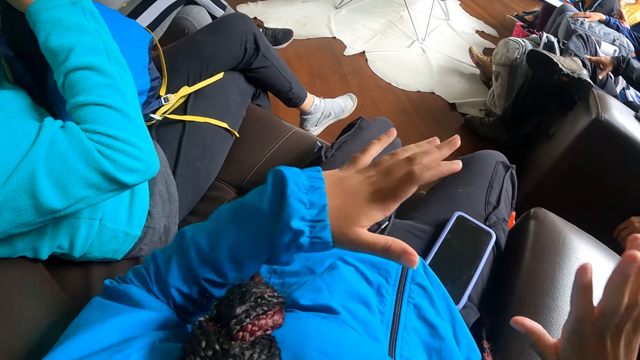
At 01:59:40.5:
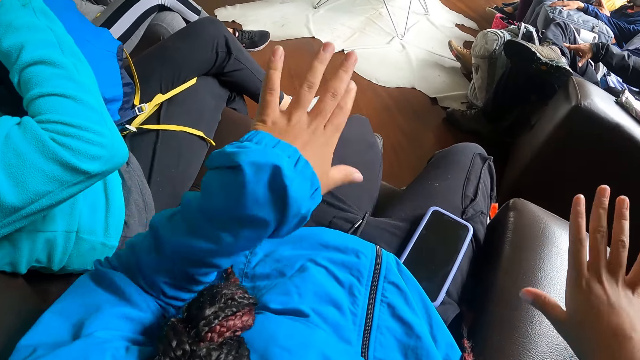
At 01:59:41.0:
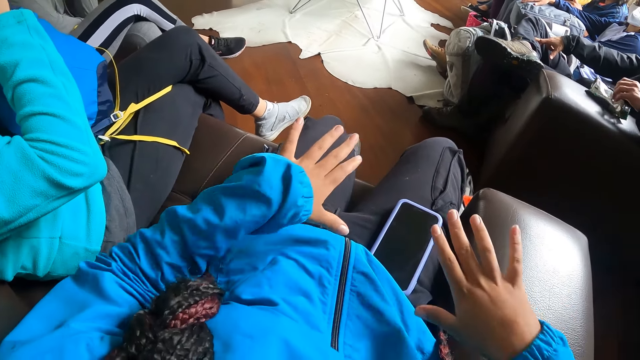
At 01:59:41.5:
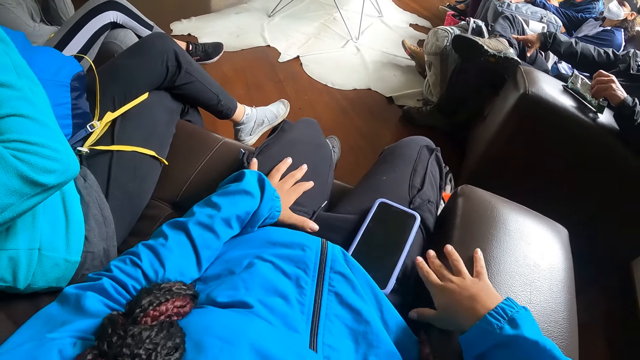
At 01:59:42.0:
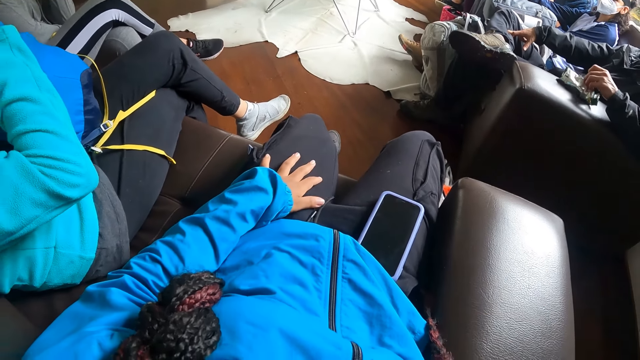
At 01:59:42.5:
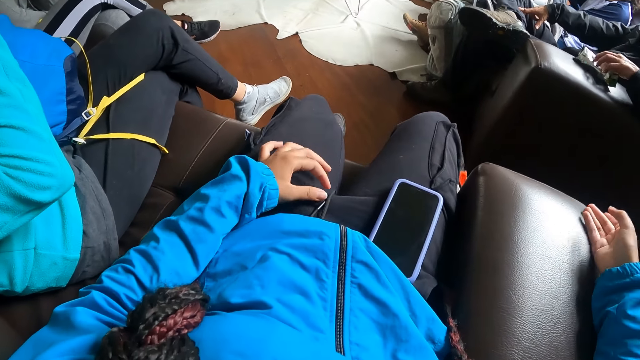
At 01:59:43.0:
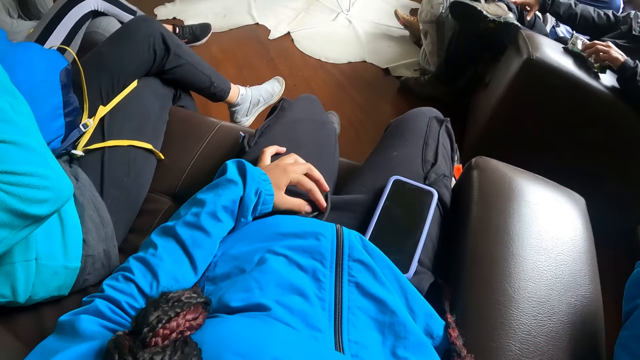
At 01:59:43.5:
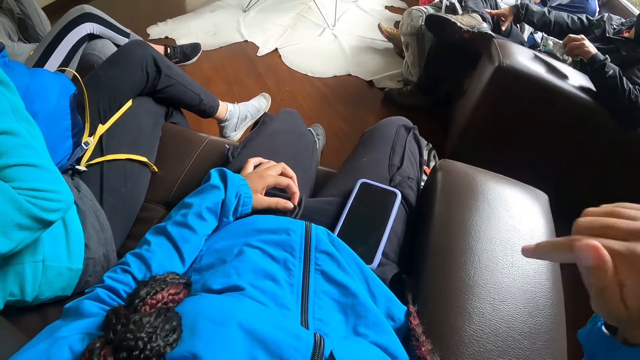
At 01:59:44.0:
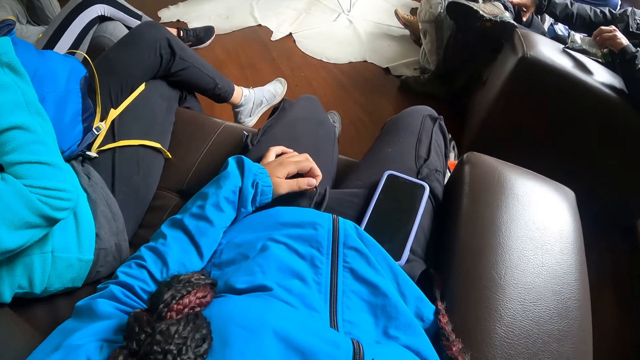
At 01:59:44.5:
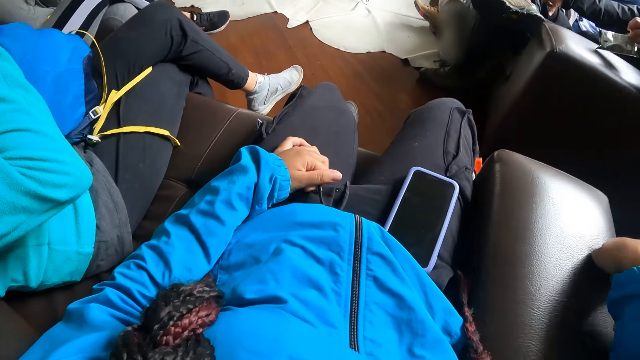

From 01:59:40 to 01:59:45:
The camera wearer makes a gesture with a hand.

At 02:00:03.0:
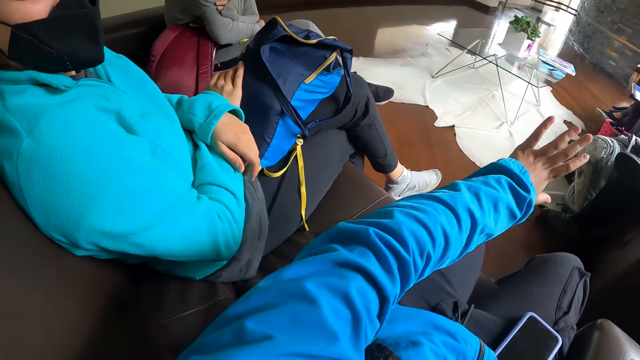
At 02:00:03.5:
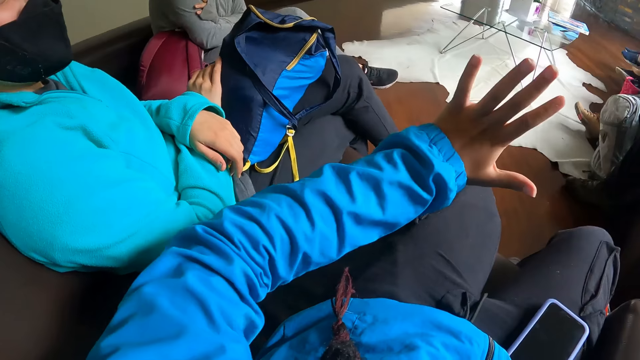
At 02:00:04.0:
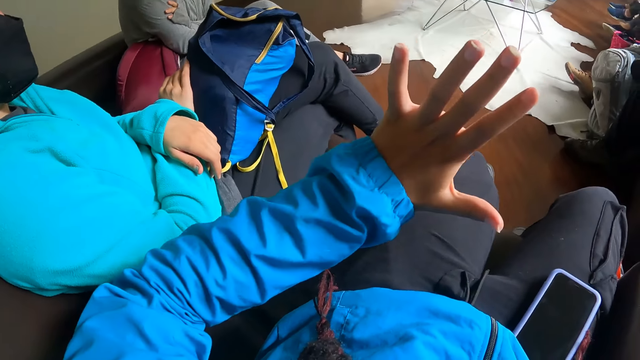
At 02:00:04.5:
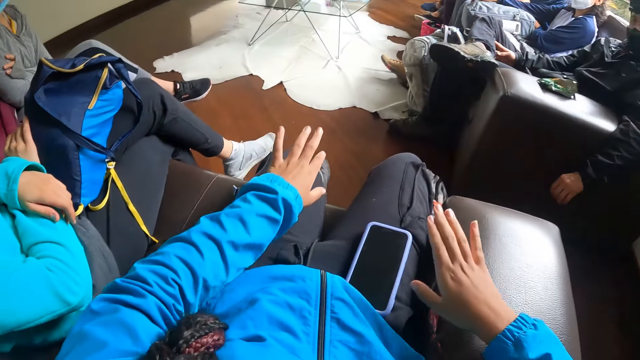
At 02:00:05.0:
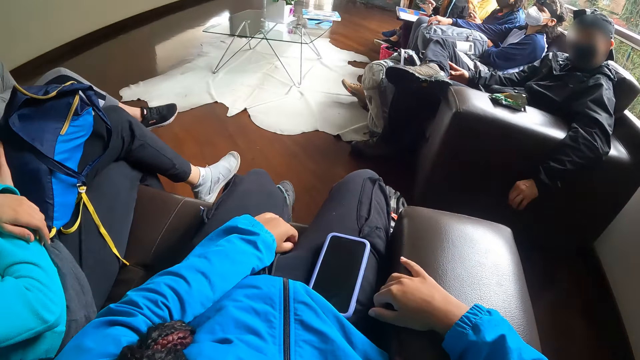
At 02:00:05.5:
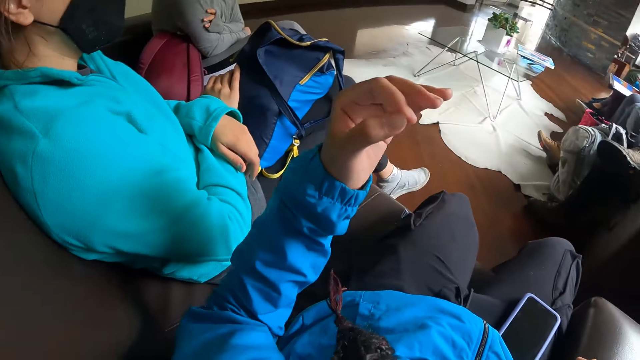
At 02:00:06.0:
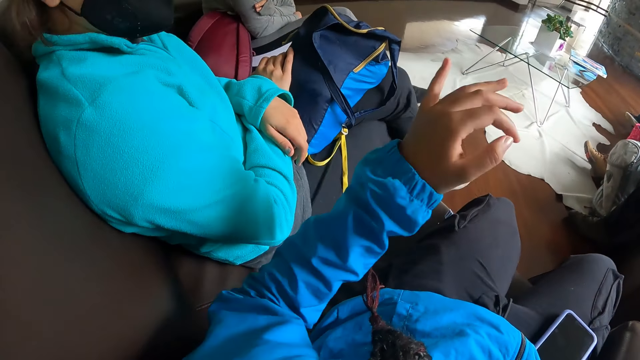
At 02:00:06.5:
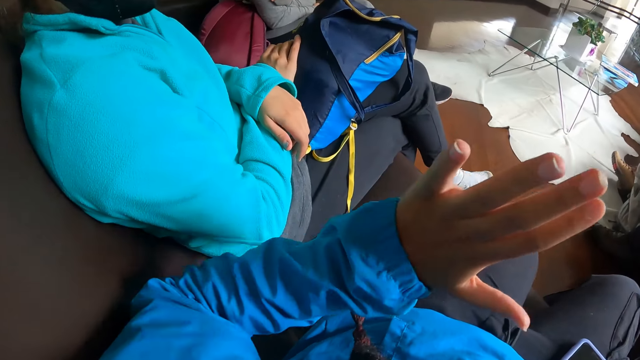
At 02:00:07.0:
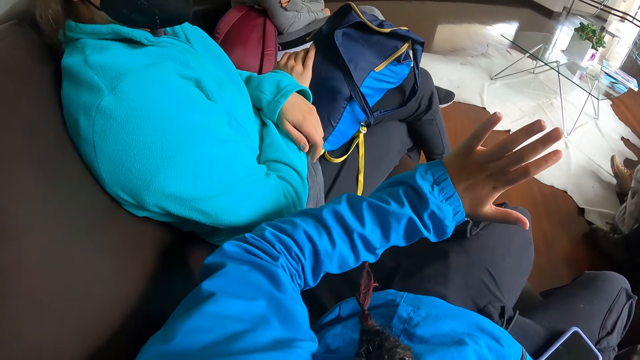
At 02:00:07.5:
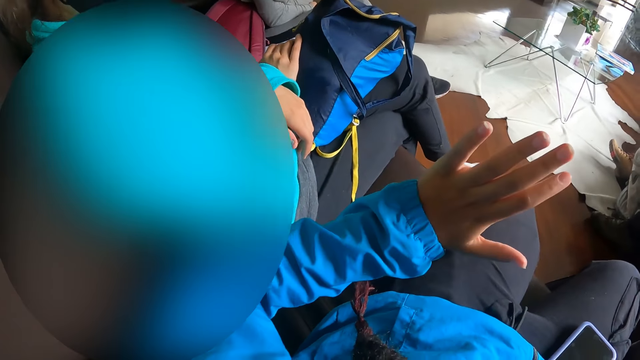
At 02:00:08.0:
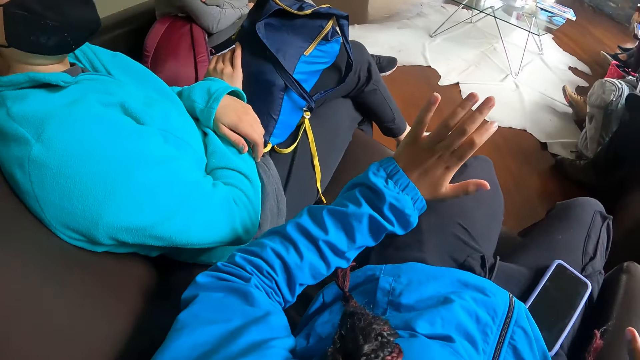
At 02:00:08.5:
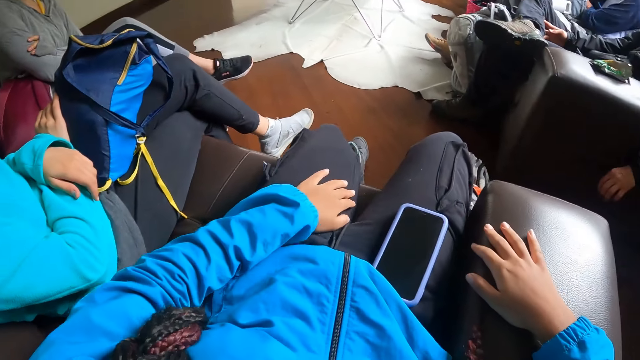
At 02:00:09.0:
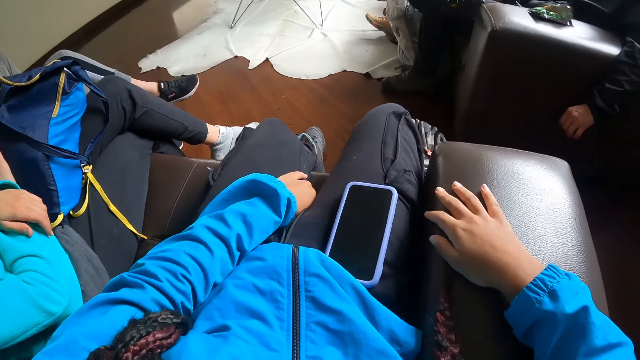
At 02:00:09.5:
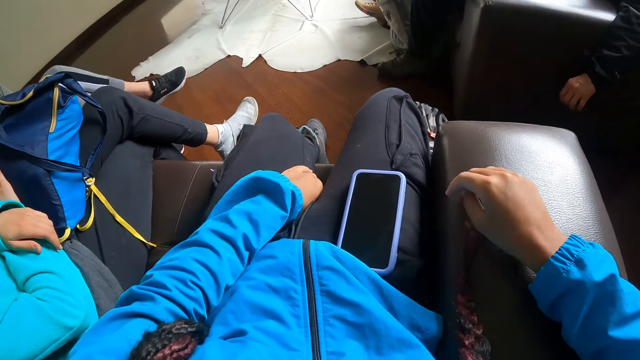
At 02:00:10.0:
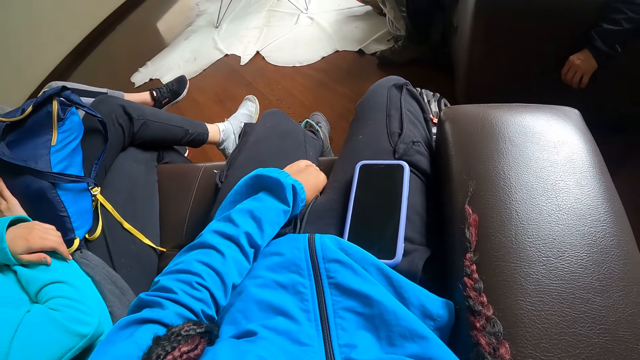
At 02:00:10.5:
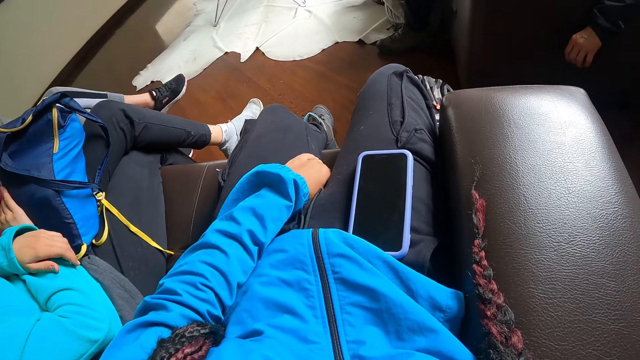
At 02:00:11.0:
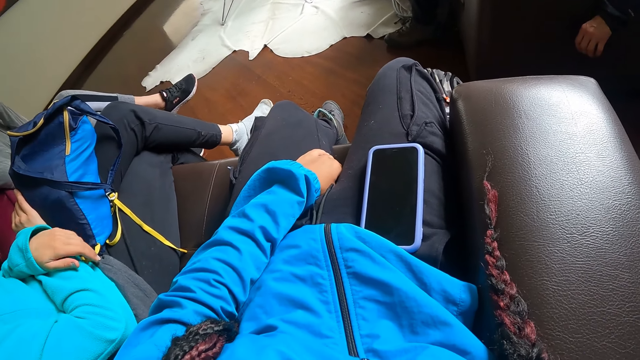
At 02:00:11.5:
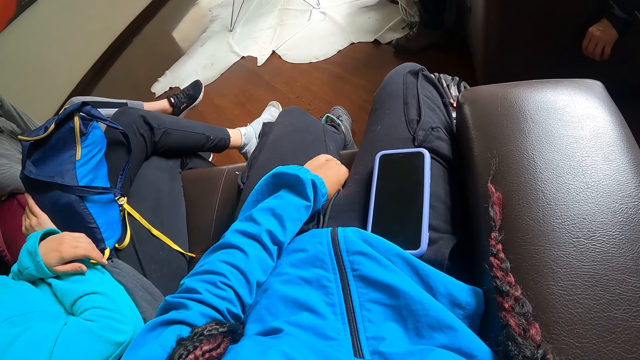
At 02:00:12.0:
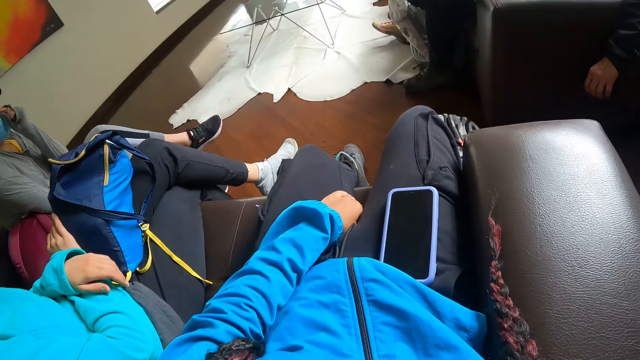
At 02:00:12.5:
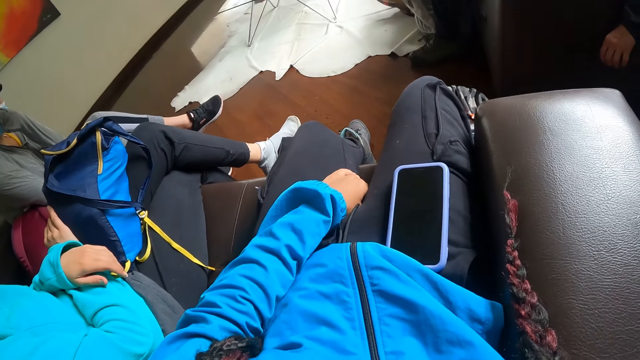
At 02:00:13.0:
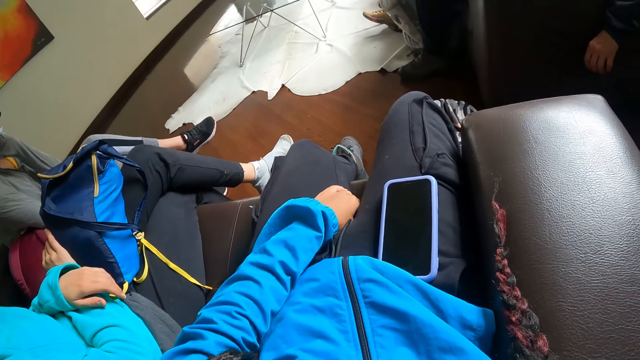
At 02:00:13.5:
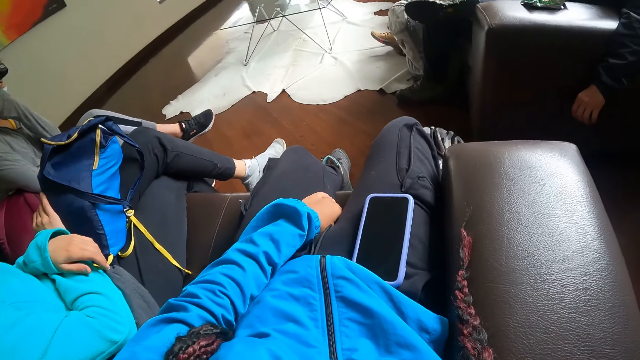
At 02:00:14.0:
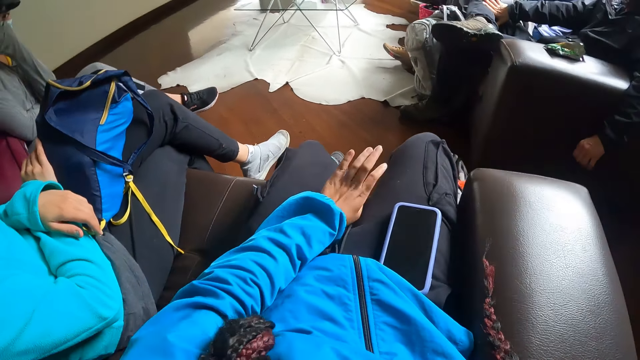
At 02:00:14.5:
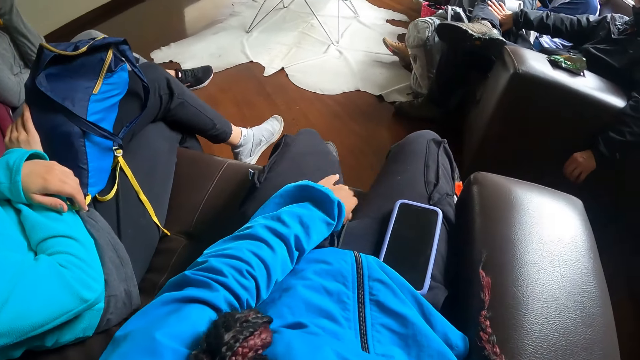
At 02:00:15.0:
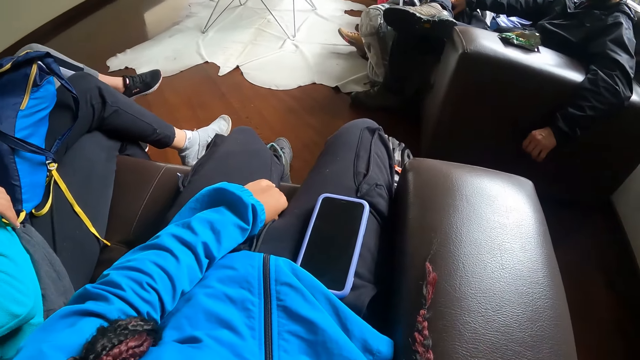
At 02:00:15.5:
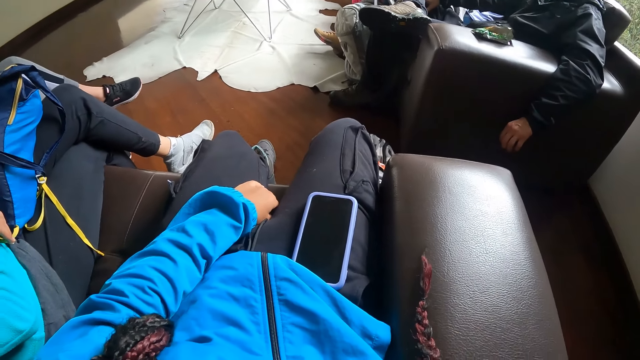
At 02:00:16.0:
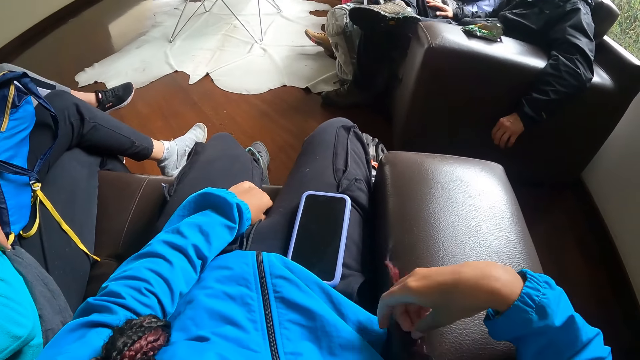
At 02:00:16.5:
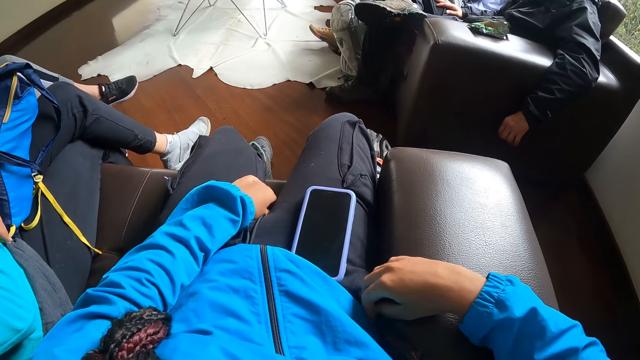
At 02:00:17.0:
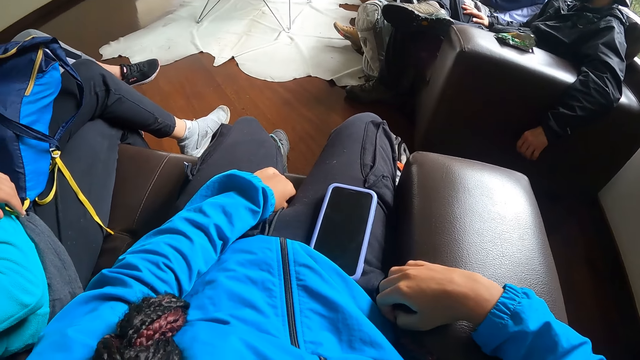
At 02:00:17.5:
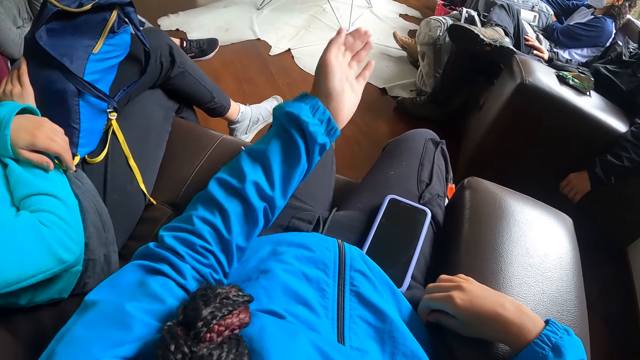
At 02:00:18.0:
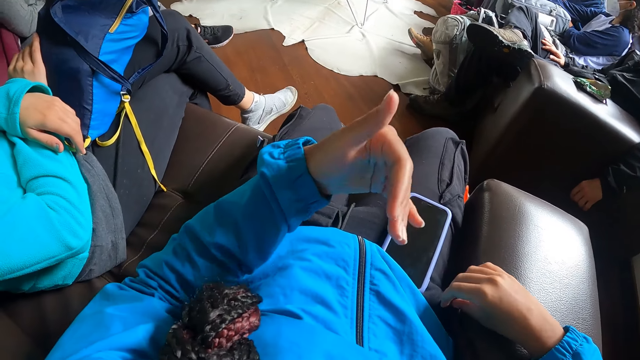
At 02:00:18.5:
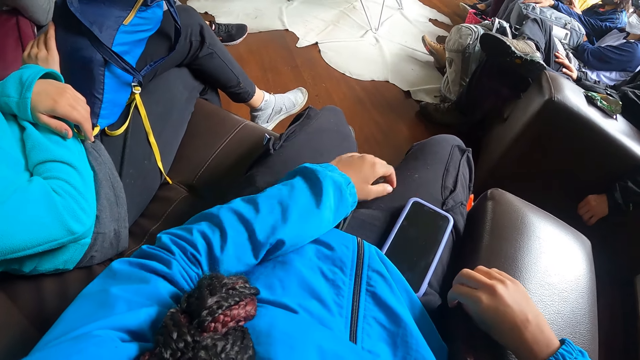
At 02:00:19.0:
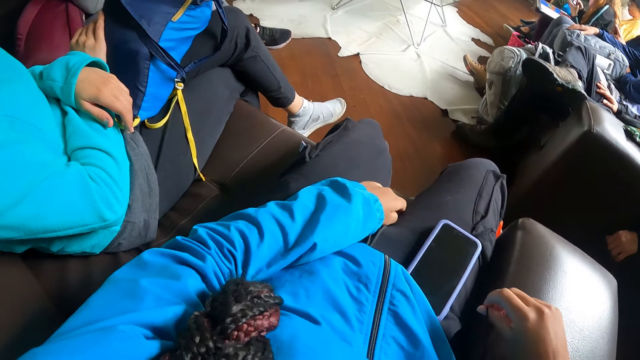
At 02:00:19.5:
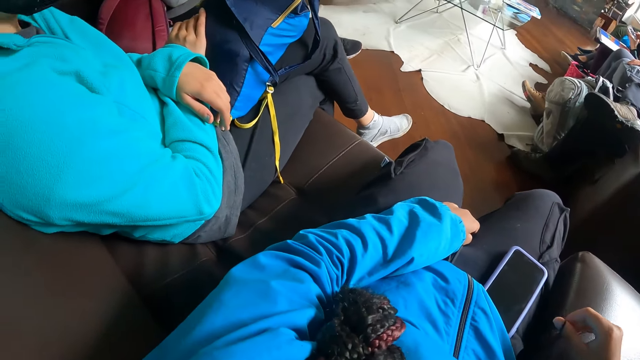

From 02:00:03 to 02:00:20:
The camera wearer places her right hand on the sofa armrest. She touches her face with her right hand. She touches her hair with her right hand.
